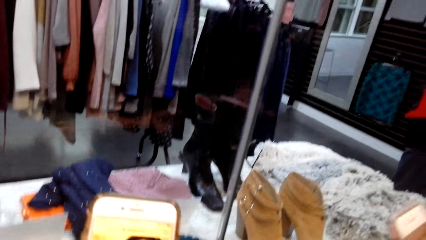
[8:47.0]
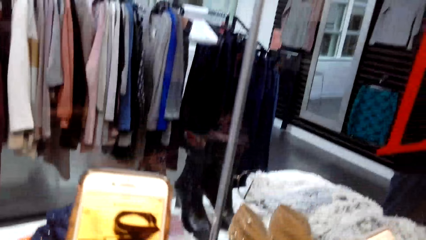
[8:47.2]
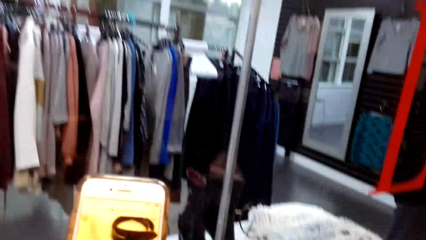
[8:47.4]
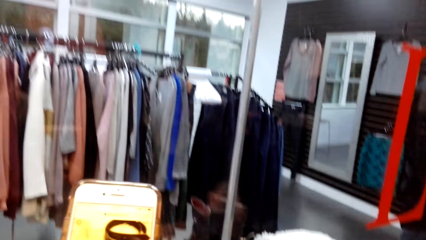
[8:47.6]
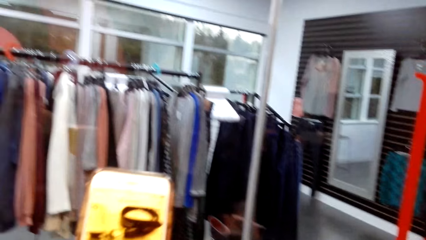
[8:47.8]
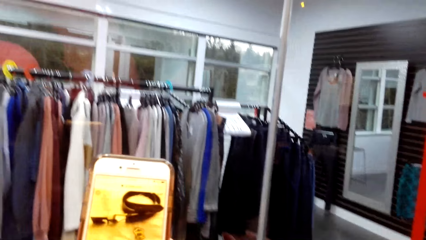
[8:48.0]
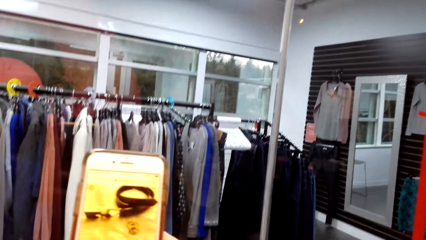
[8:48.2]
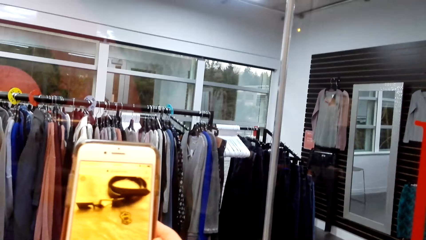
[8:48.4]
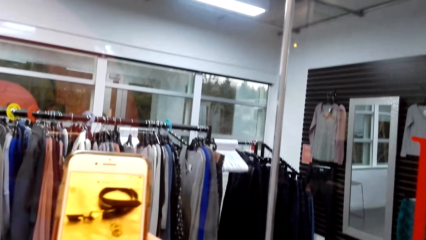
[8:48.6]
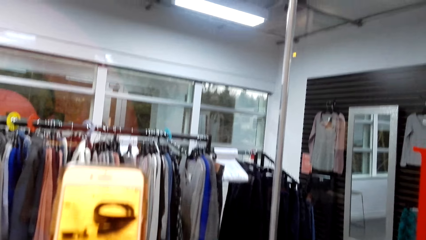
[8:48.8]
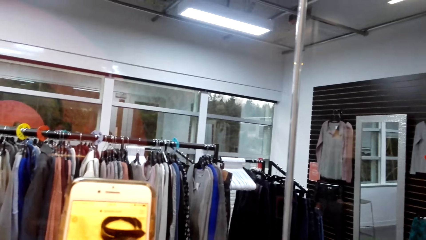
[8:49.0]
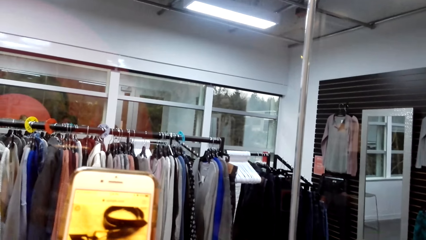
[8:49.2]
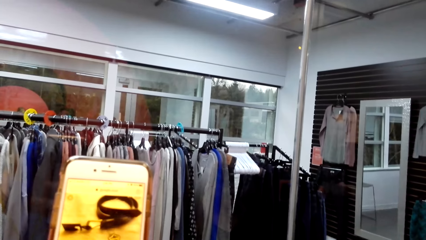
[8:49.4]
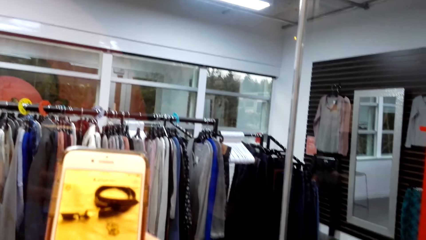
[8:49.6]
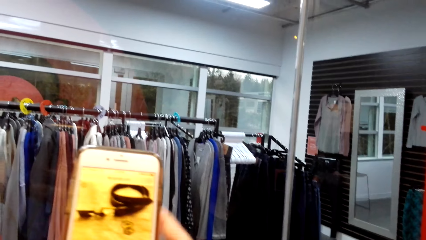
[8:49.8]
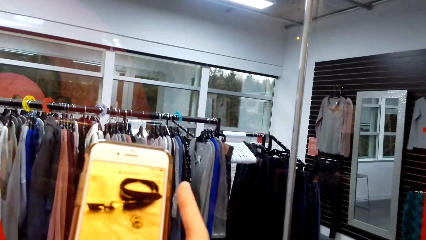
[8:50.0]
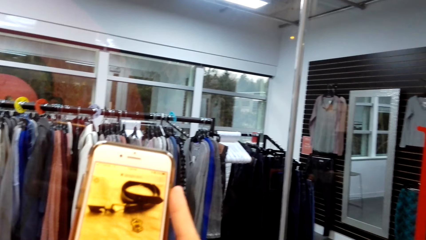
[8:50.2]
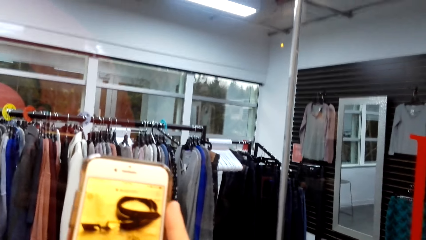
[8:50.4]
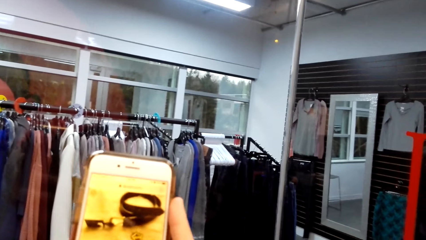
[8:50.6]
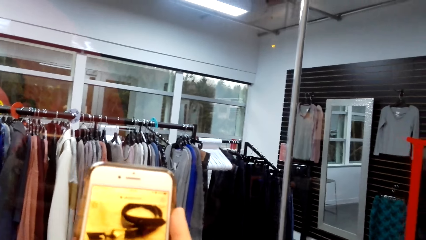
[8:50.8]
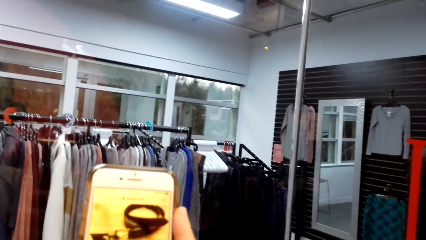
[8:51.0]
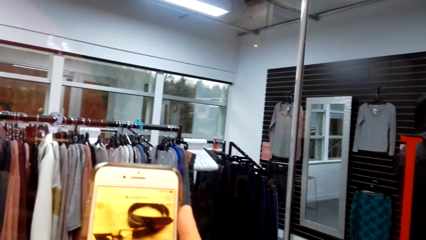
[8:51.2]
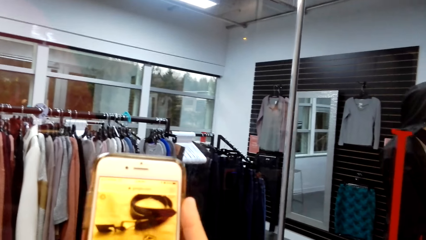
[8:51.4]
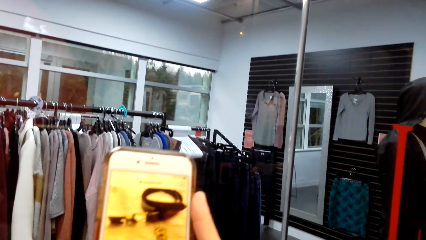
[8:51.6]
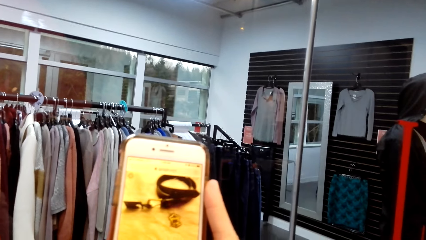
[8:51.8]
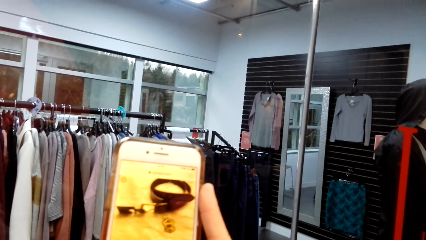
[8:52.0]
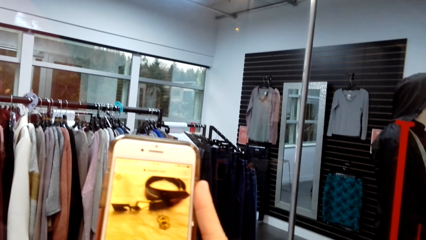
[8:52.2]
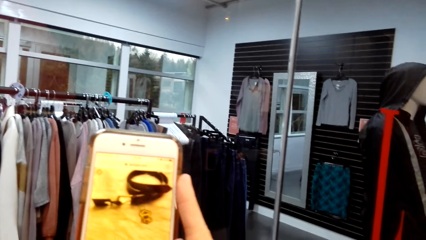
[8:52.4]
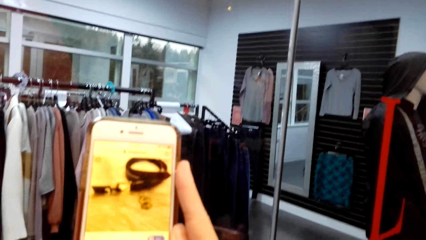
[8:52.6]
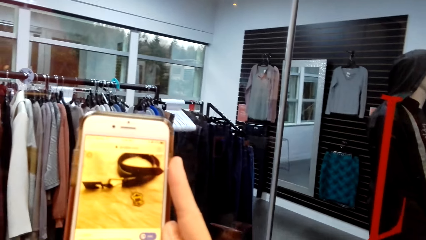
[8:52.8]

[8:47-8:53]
The camera wearer operates a phone.

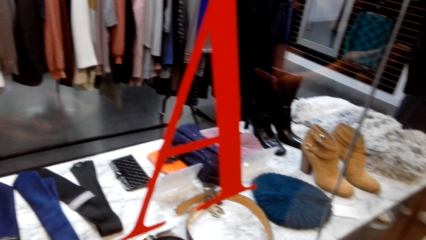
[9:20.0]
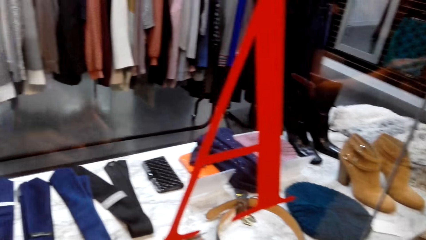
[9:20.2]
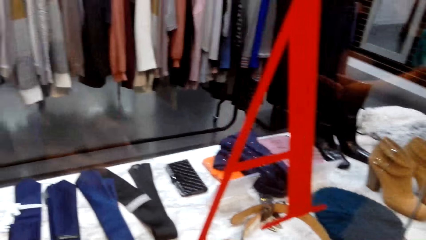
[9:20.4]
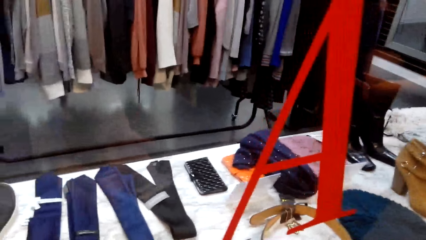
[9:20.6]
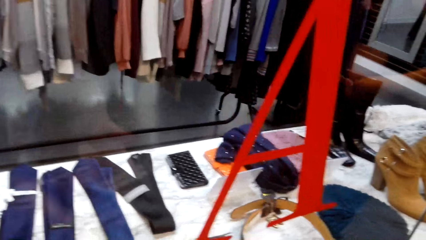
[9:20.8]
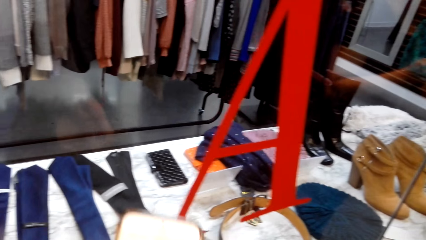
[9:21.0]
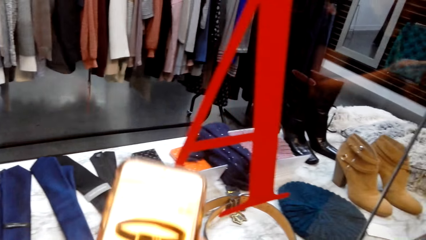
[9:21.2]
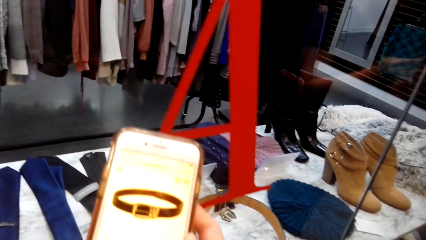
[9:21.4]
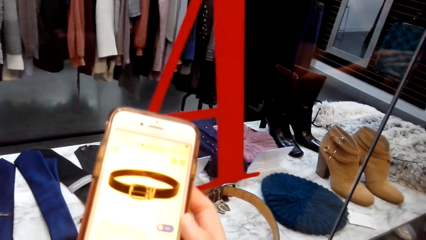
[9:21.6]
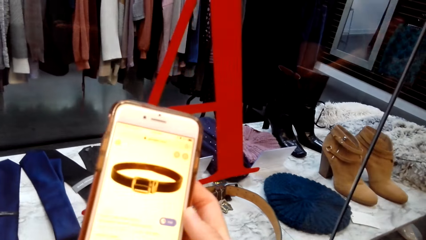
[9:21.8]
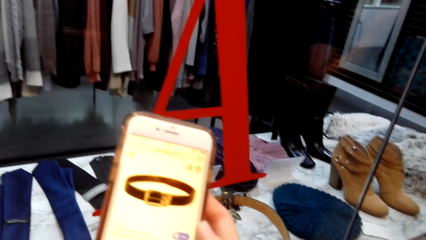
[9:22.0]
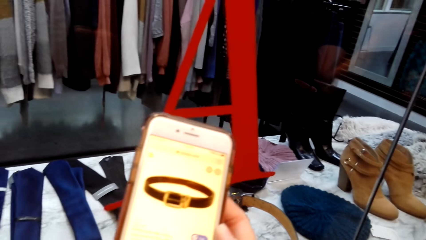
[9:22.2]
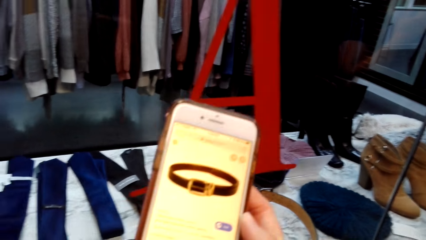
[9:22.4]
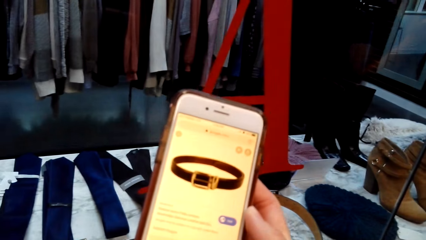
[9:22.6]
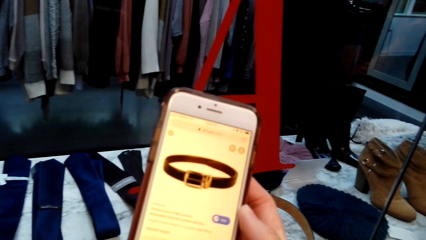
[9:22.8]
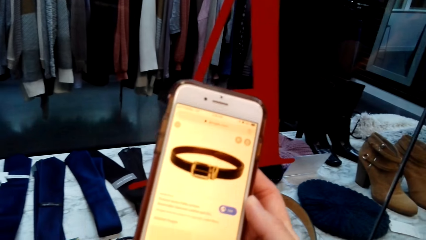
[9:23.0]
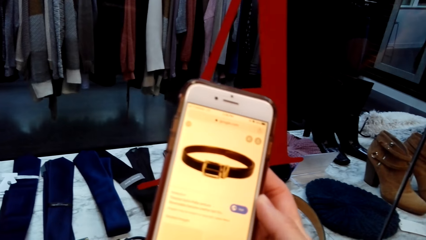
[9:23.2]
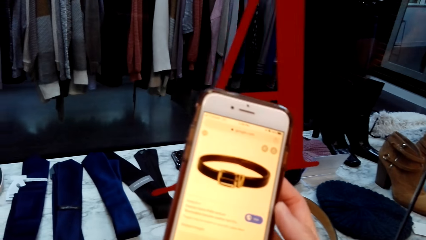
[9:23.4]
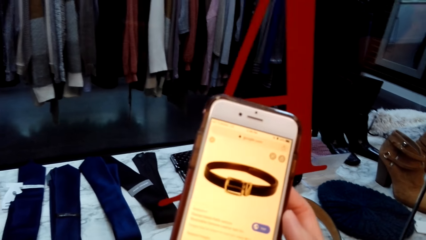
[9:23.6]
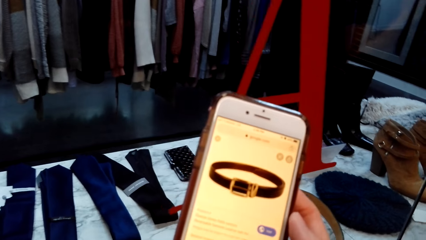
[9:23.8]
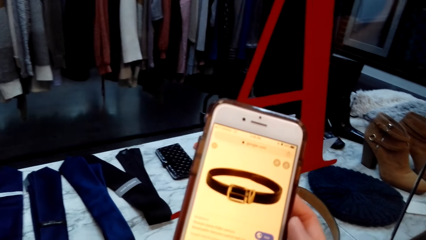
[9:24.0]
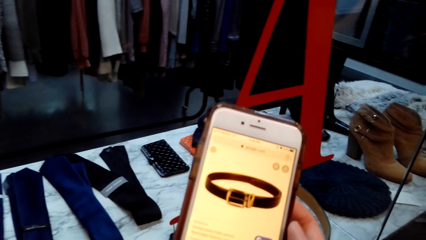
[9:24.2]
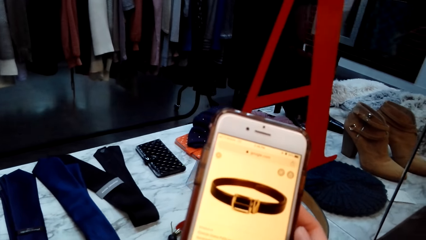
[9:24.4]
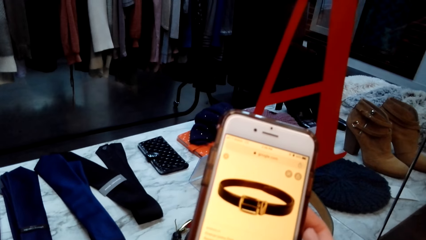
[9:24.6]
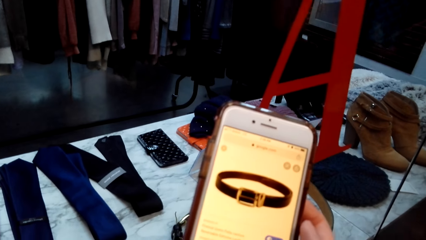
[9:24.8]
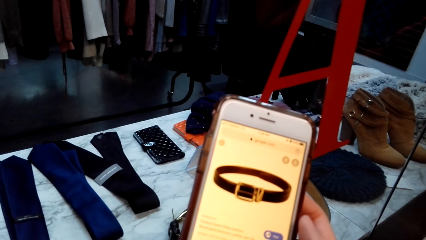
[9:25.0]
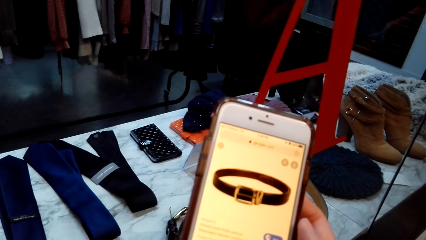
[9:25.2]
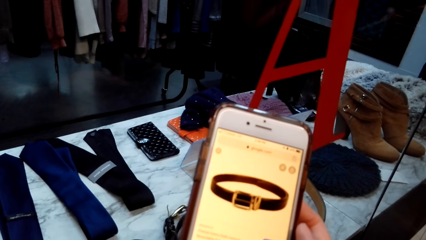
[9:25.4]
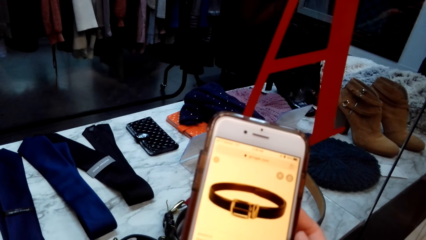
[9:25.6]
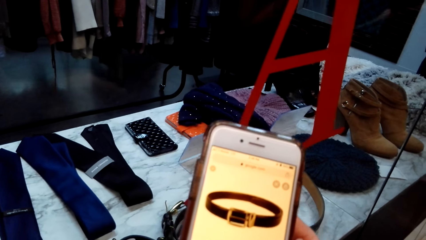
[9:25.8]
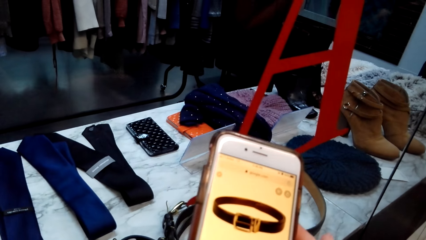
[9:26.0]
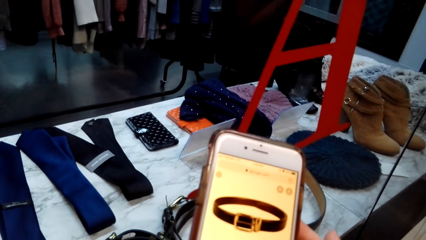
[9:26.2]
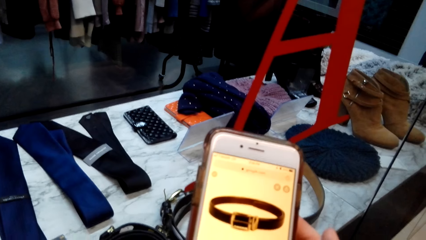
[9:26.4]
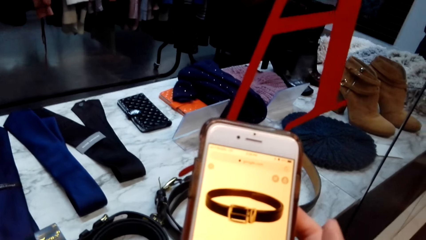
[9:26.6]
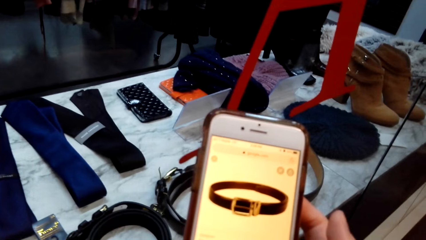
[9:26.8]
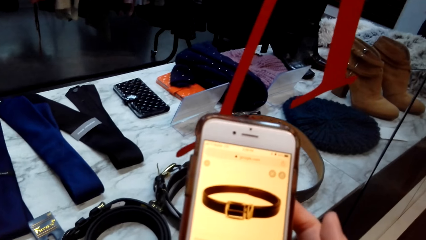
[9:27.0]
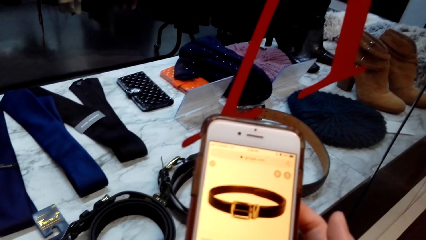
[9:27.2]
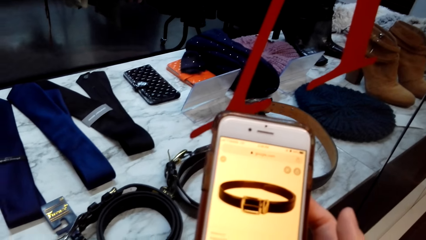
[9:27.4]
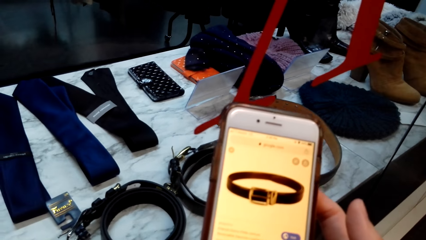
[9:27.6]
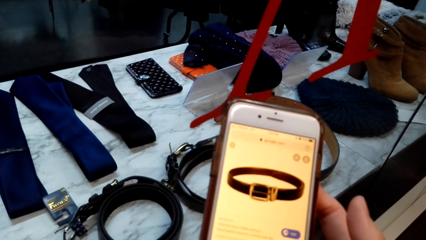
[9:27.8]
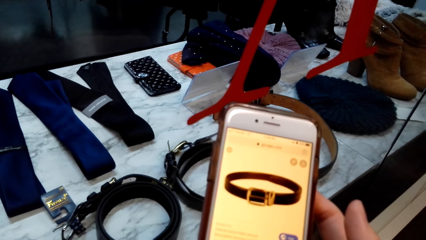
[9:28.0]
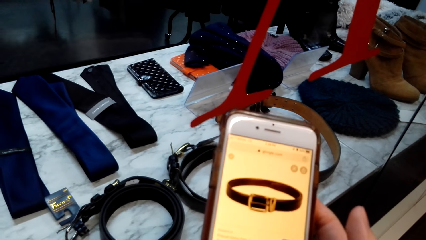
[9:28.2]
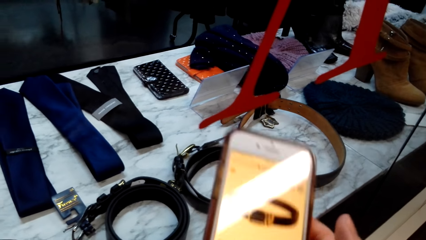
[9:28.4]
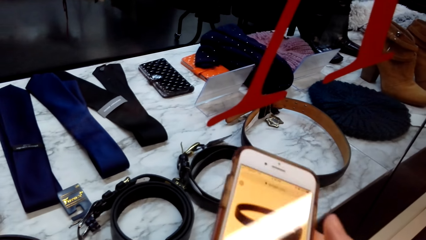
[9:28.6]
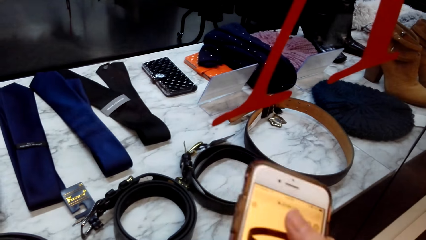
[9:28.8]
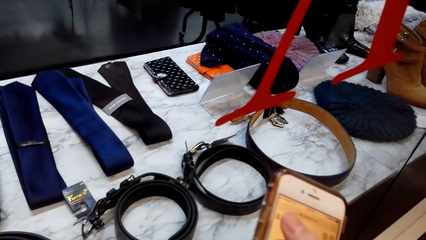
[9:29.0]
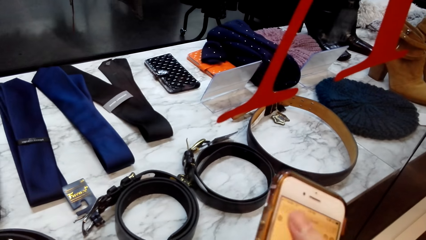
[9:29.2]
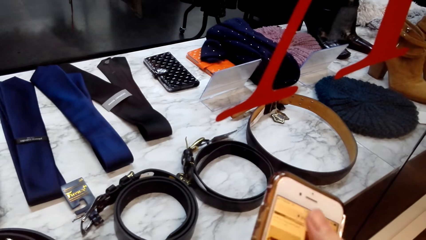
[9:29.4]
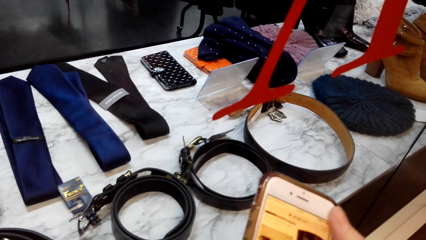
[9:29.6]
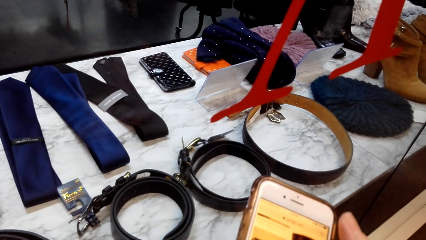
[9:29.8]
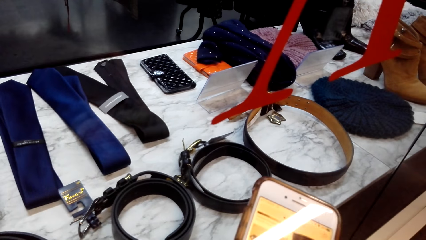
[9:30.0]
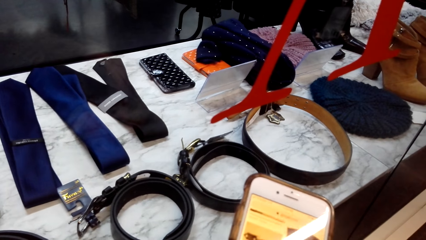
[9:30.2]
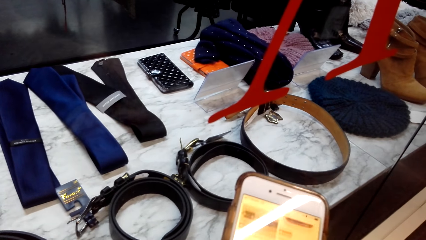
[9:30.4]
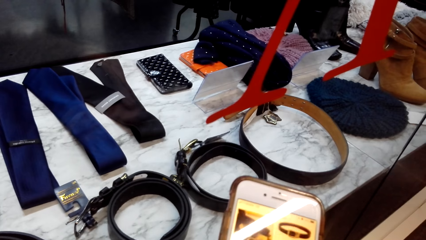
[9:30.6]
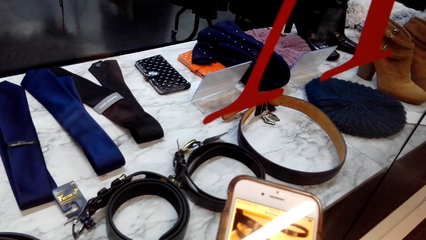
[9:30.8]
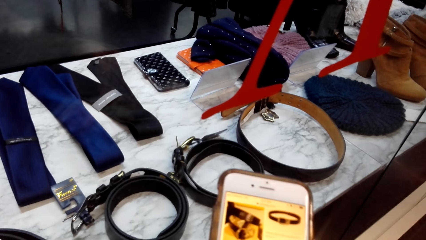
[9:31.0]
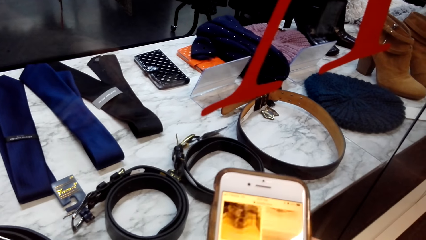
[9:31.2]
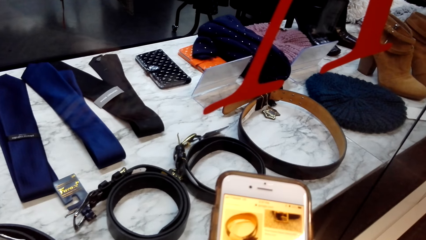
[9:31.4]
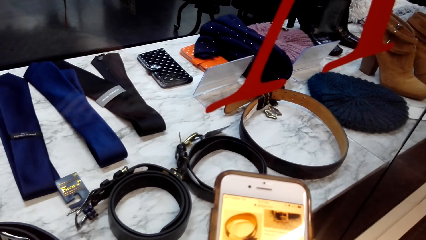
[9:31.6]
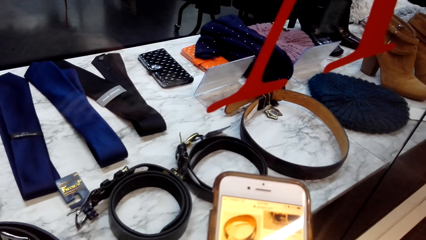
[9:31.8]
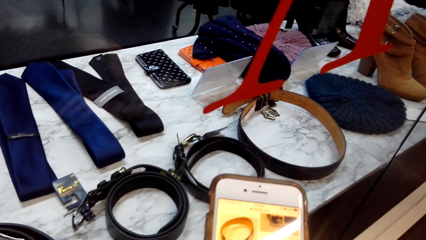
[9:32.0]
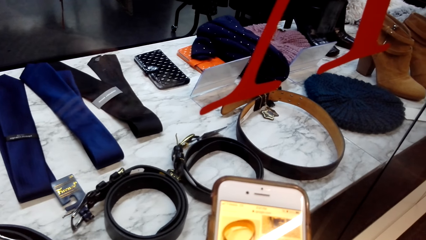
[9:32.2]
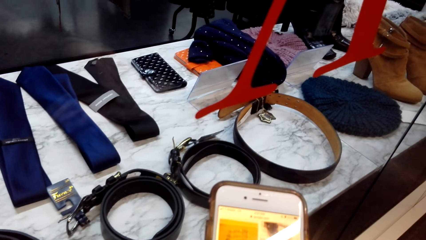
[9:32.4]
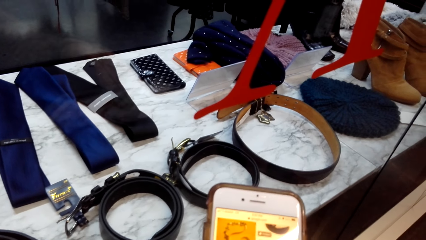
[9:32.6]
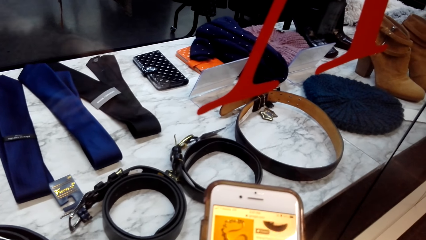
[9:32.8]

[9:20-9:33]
The camera wearer operates a phone. They look at the phone. They operate the phone.
